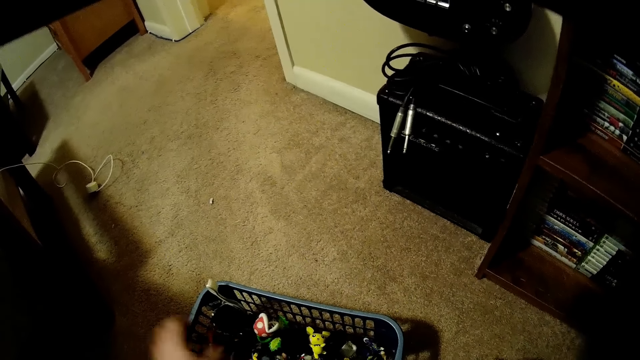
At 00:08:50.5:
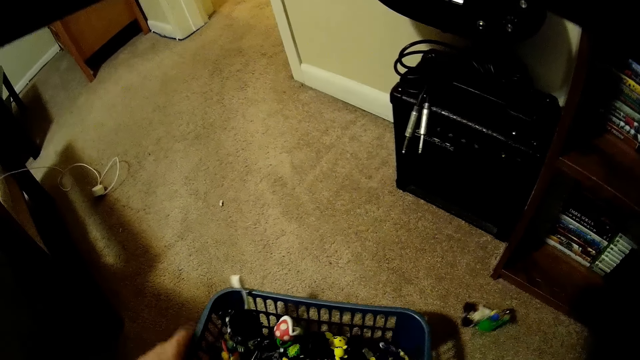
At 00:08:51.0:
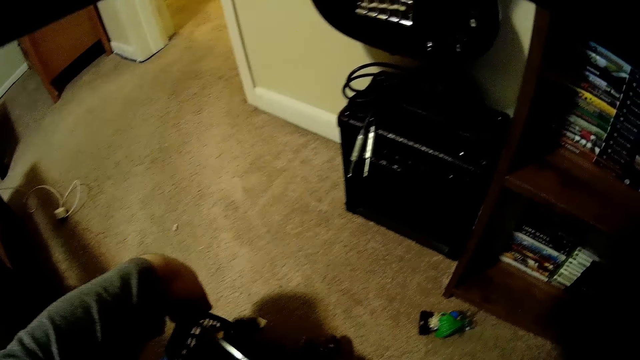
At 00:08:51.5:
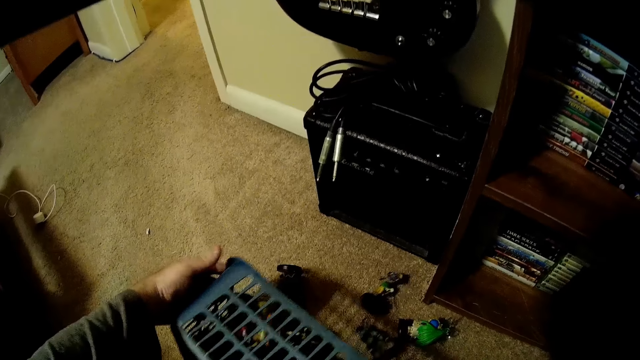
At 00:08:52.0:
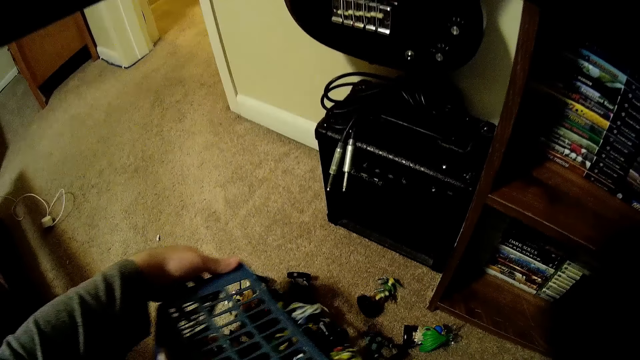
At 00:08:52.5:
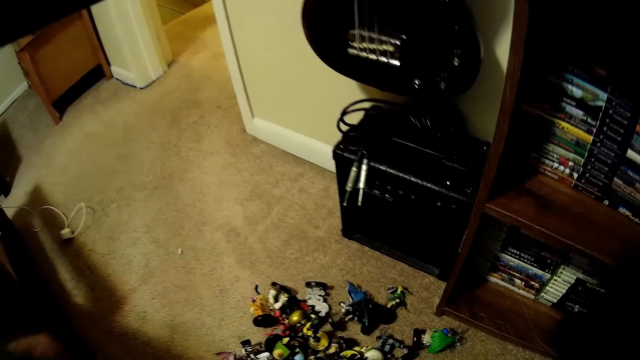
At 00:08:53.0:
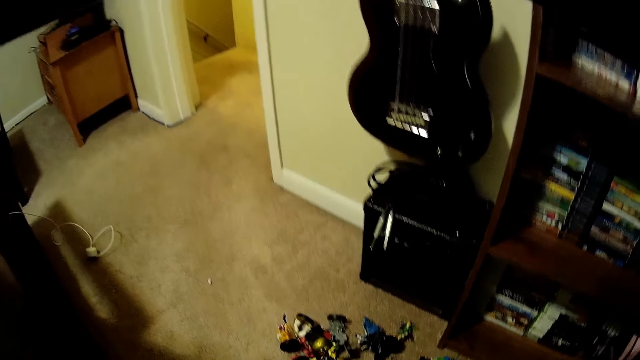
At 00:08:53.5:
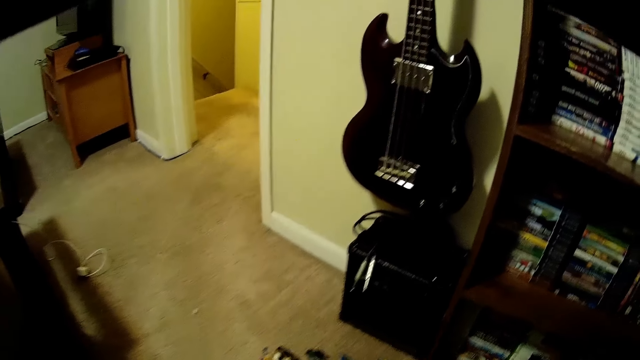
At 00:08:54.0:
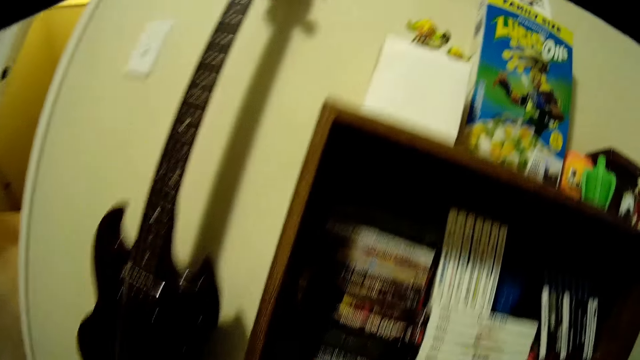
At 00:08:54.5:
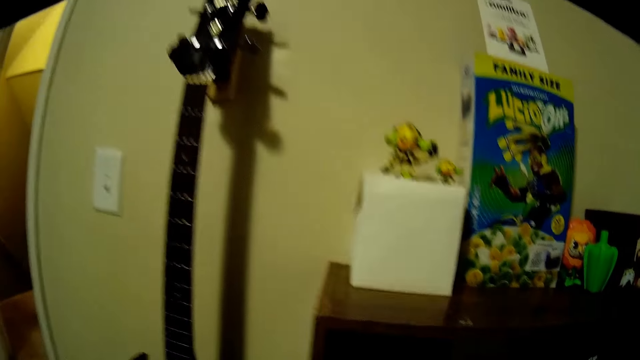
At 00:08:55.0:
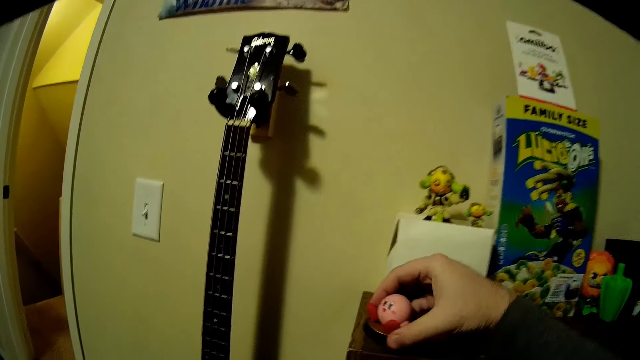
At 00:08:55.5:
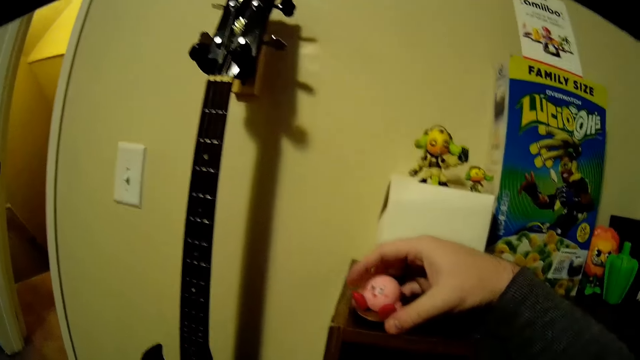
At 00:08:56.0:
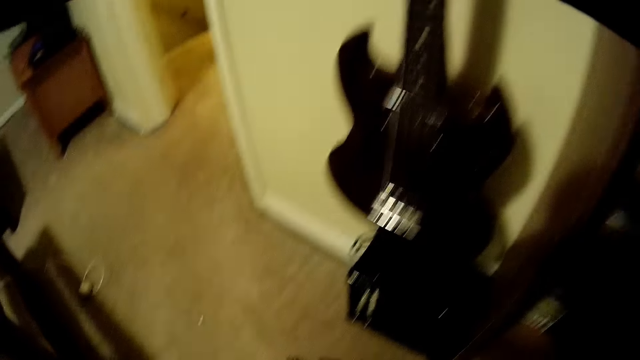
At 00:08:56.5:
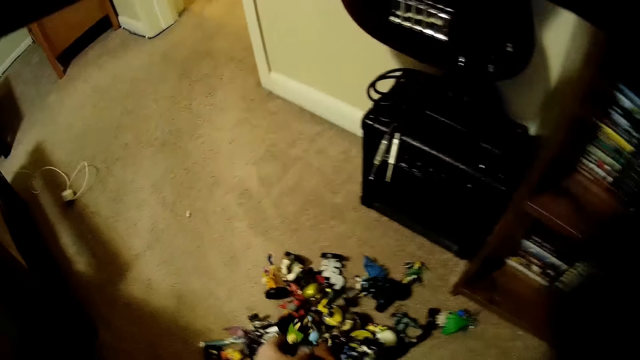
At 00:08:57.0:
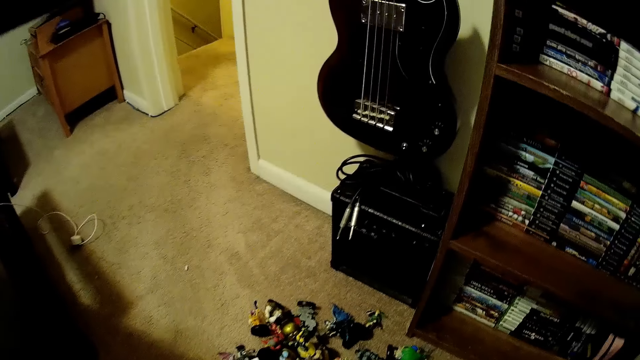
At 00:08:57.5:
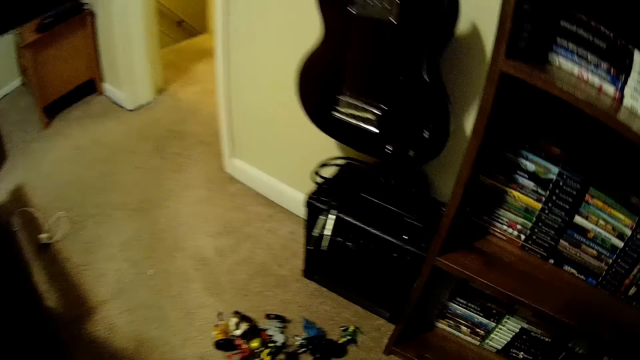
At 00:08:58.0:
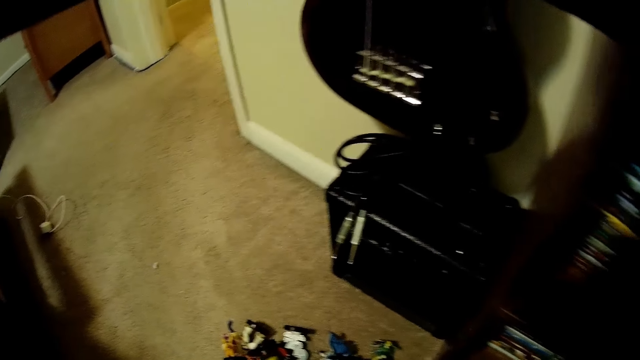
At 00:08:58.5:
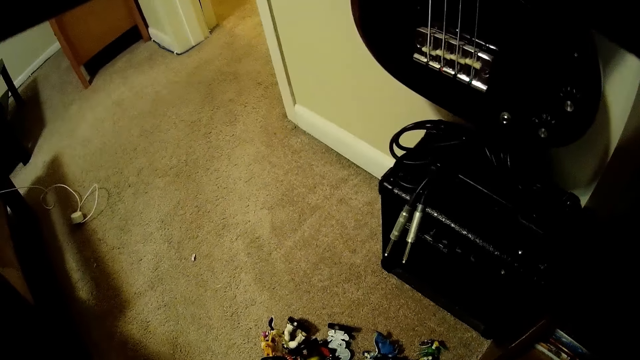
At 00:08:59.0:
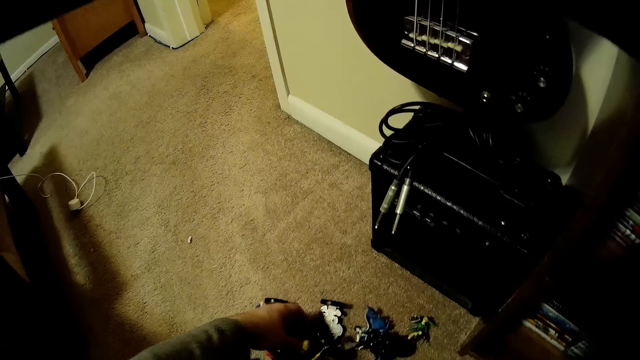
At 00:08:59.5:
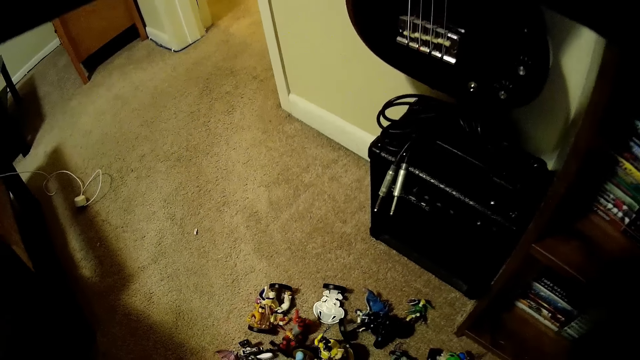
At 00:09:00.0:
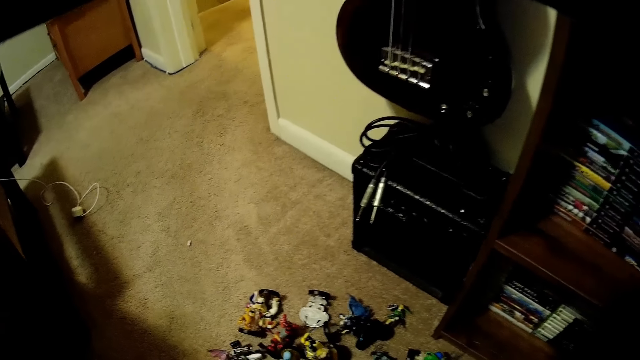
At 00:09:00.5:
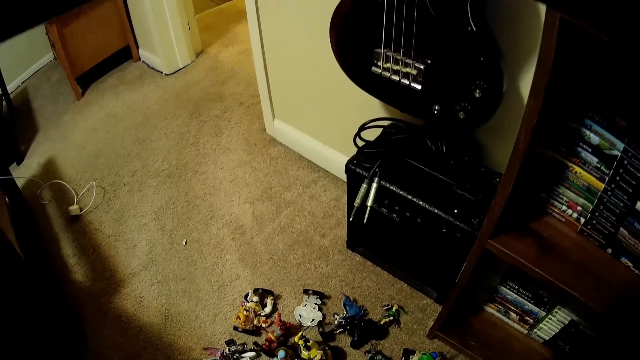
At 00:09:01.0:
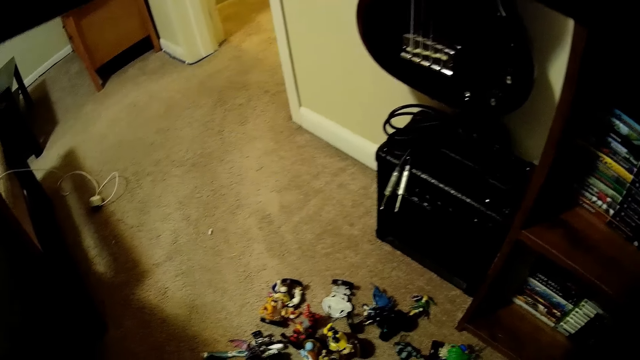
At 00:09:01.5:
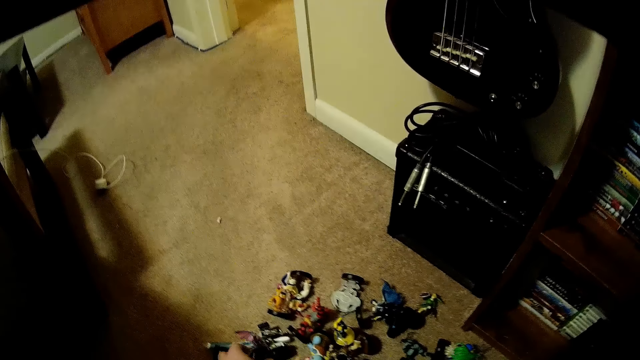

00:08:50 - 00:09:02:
The camera wearer removes toys from the bucket. They pick the toy. They put the toy on the table. They move the toys. They pick the toys.

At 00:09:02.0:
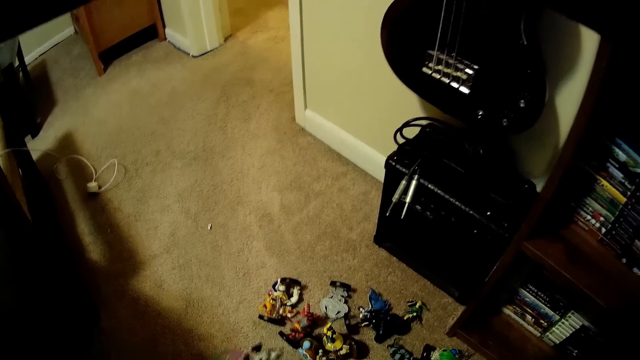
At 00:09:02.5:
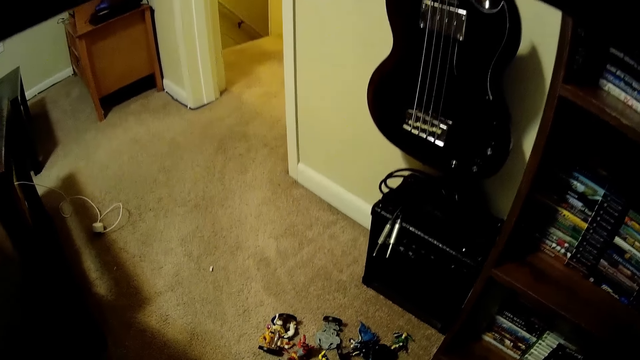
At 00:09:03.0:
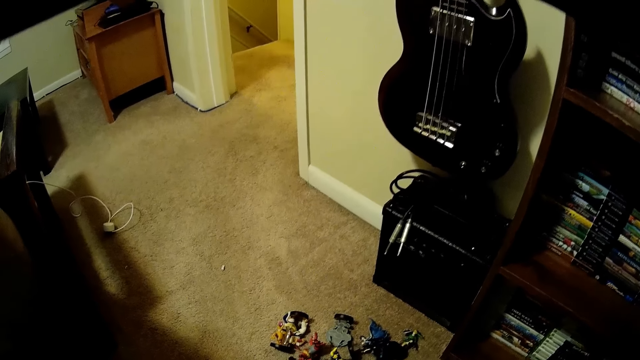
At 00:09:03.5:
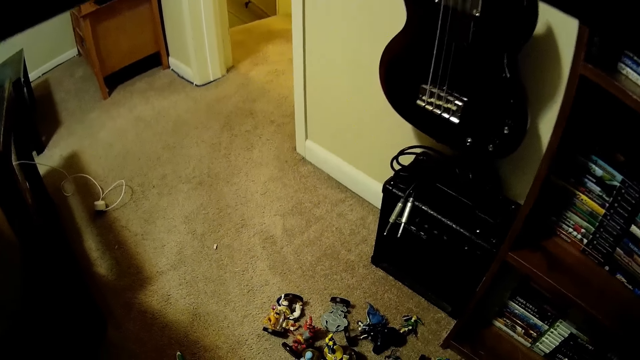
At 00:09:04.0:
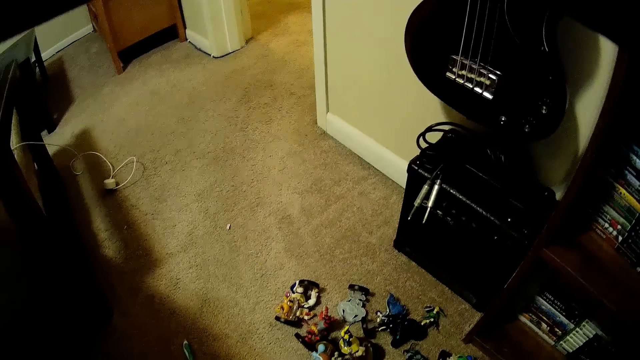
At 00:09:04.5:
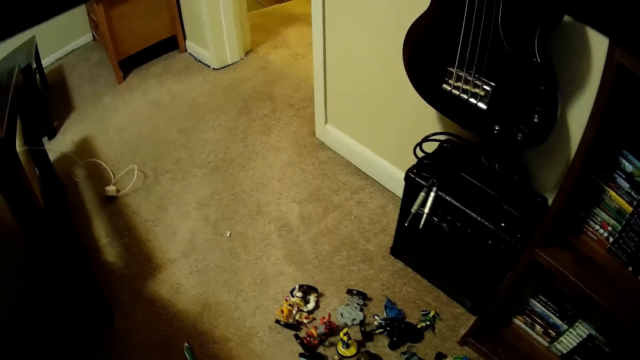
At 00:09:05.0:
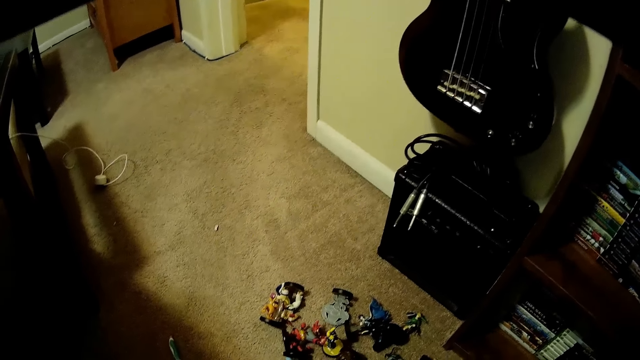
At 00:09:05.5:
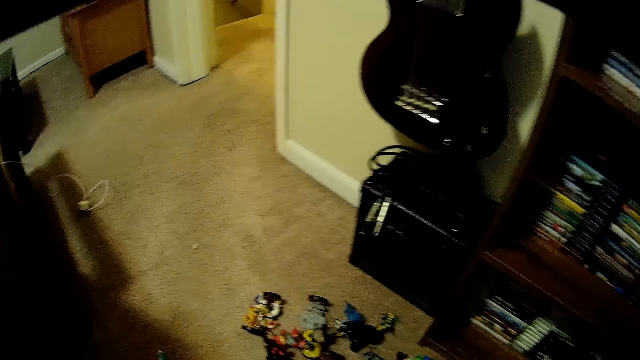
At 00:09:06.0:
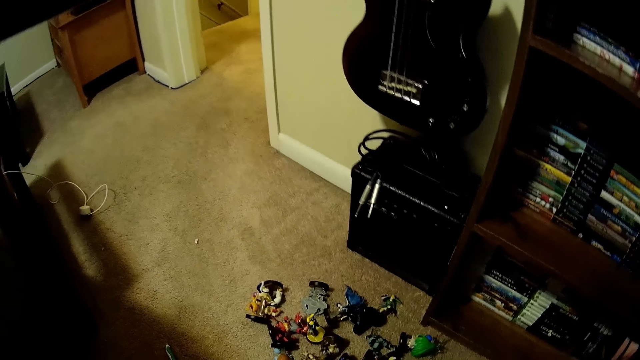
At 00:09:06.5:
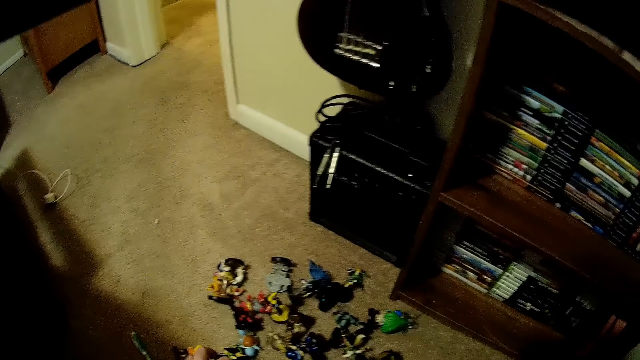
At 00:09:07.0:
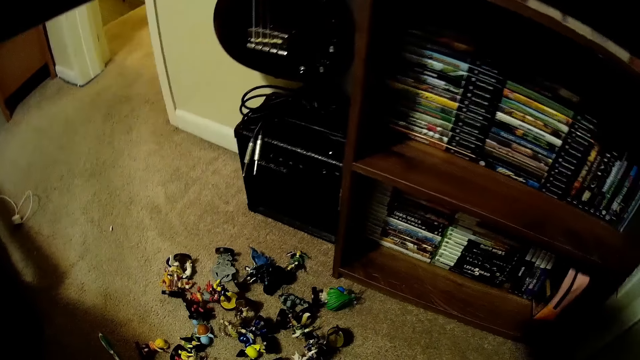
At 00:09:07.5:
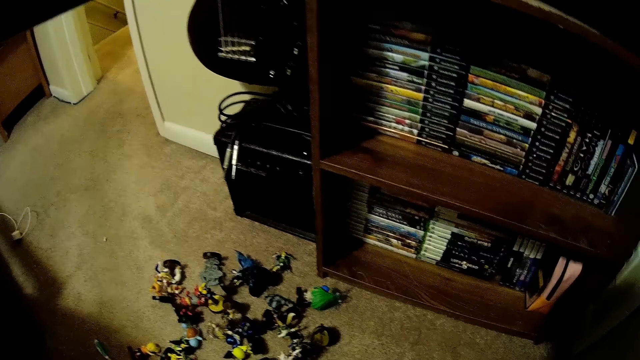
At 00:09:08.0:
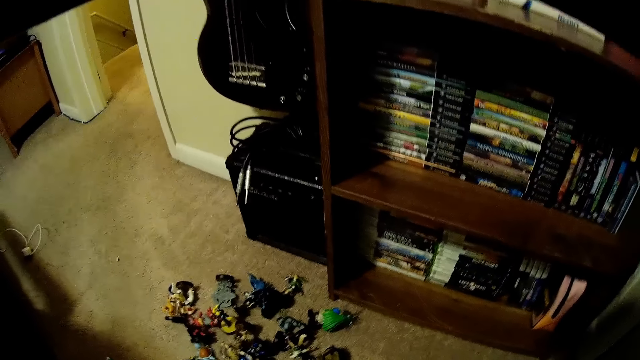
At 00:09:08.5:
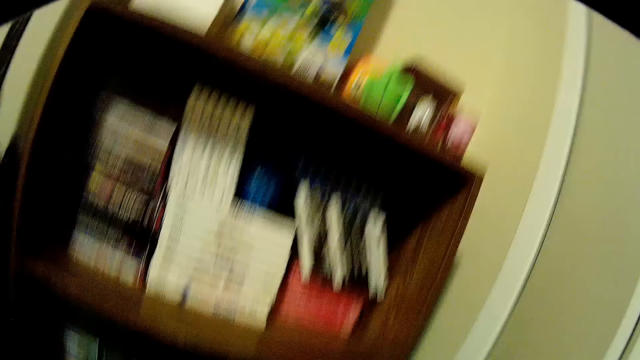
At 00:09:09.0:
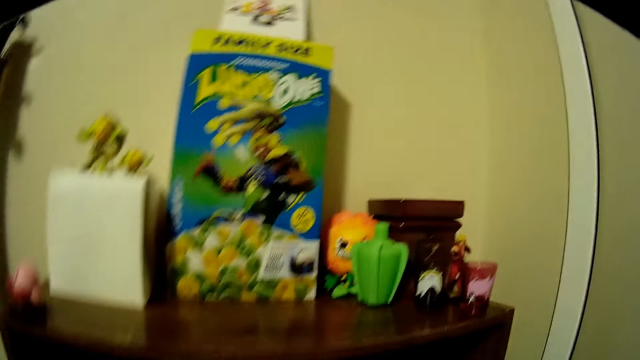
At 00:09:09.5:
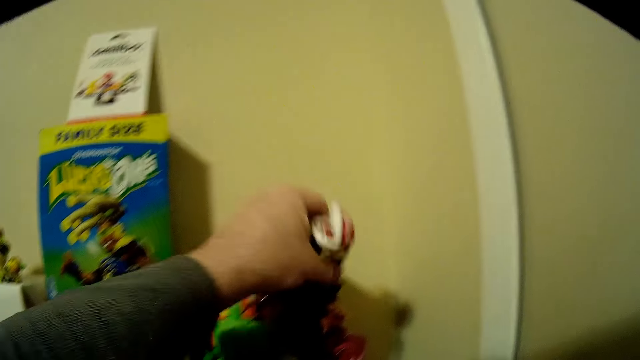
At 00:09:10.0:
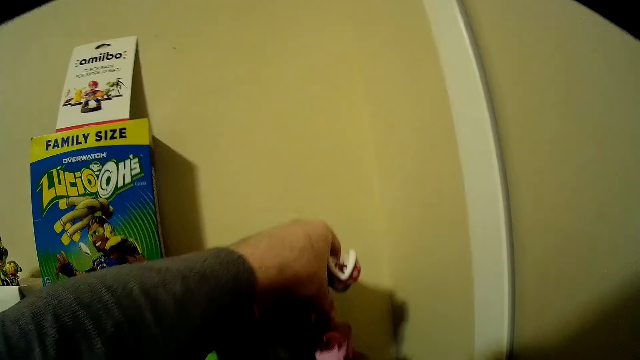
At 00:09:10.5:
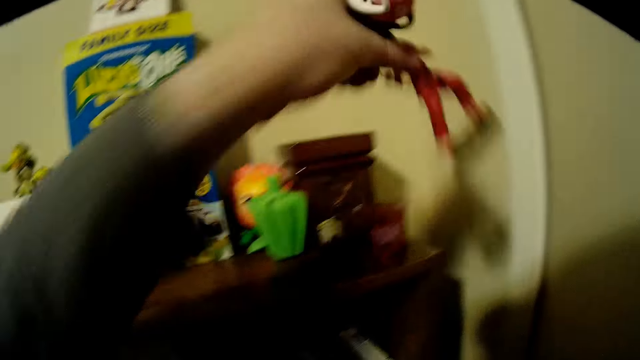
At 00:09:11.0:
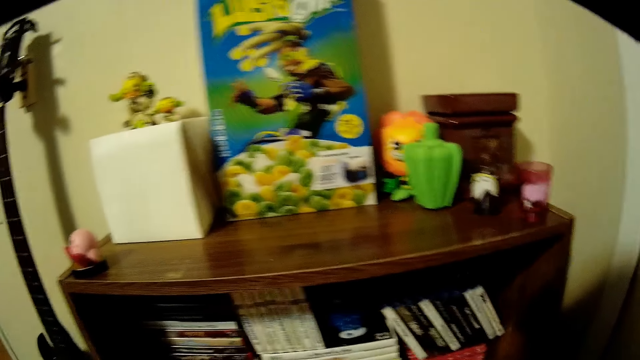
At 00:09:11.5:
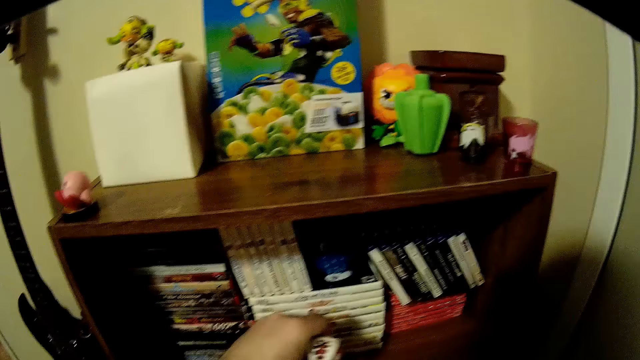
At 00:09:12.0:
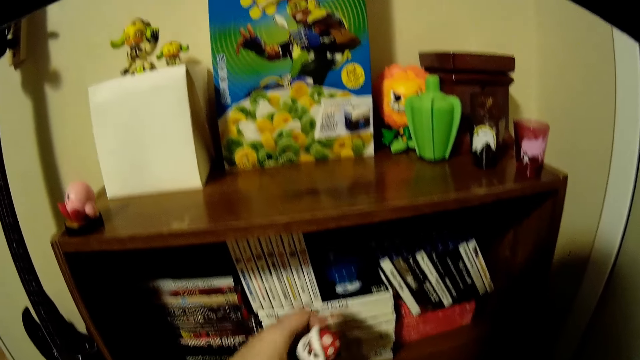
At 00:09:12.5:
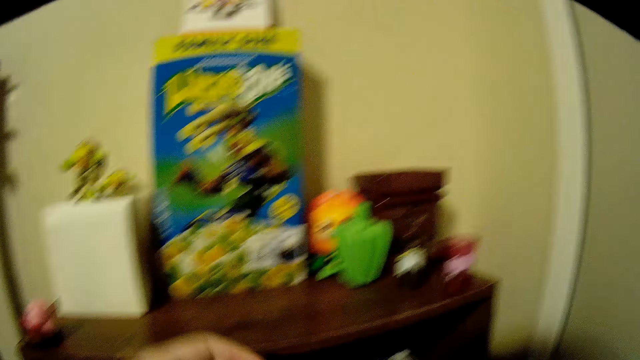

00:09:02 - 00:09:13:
The camera wearer picks the toy. They pick the toy again. They put the toy on the table.
